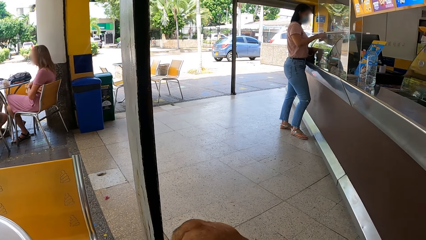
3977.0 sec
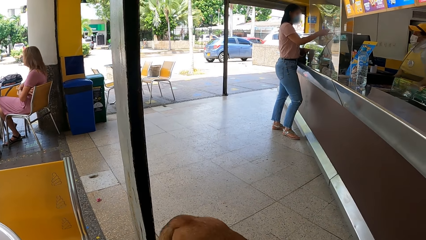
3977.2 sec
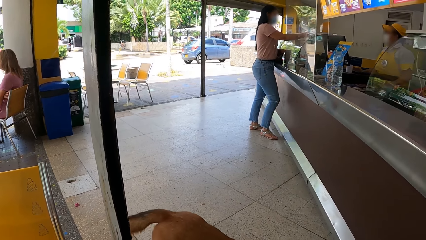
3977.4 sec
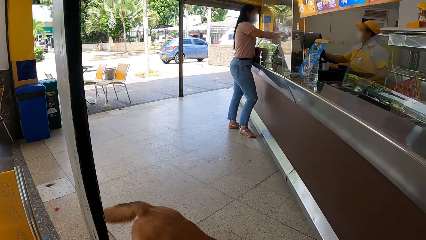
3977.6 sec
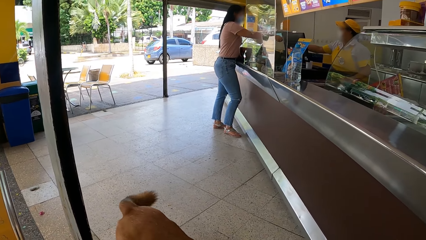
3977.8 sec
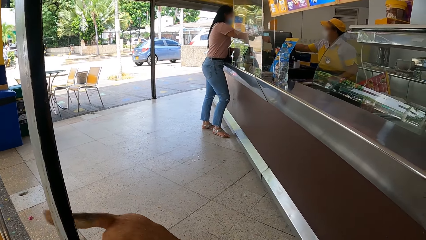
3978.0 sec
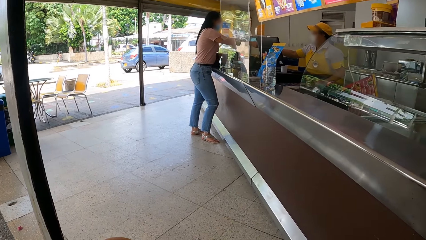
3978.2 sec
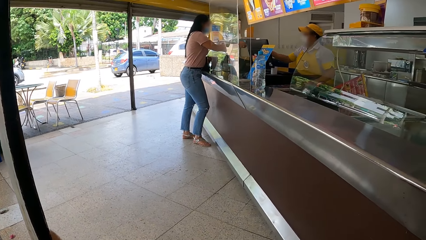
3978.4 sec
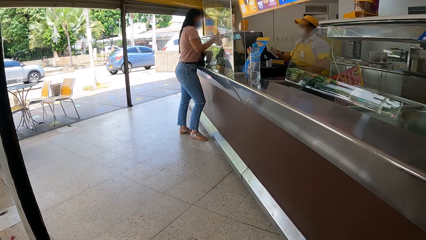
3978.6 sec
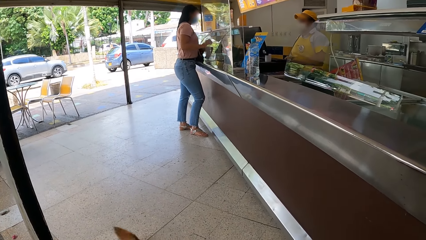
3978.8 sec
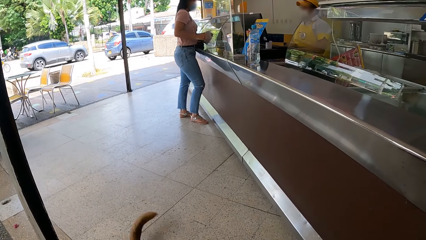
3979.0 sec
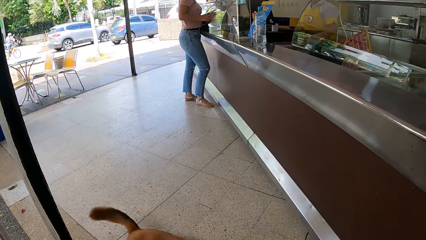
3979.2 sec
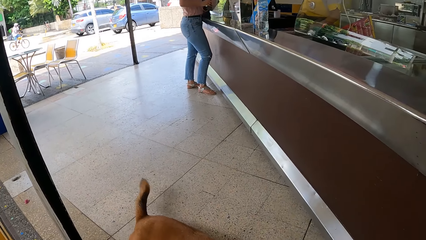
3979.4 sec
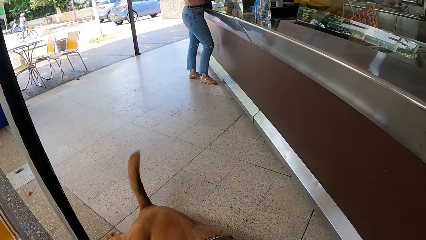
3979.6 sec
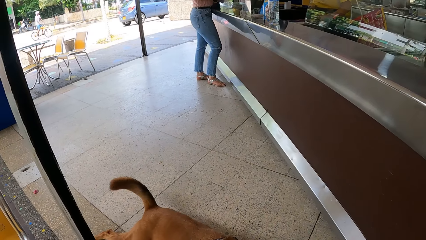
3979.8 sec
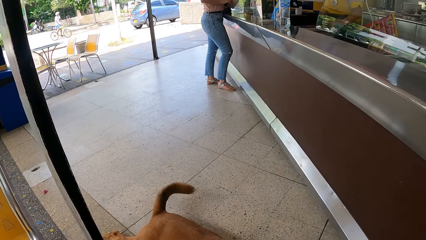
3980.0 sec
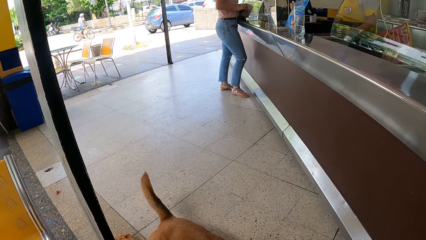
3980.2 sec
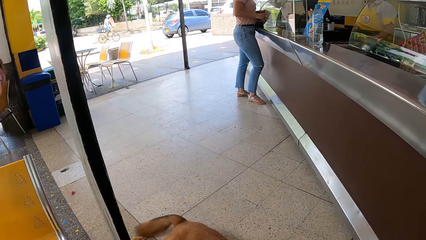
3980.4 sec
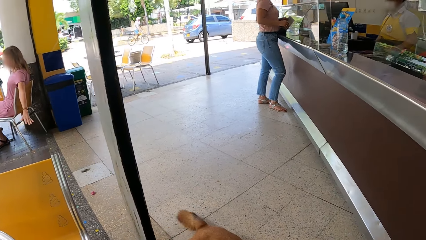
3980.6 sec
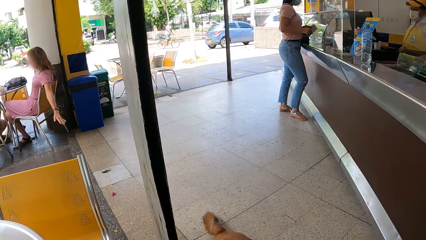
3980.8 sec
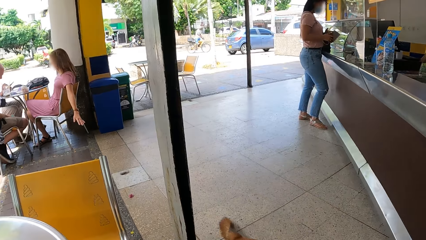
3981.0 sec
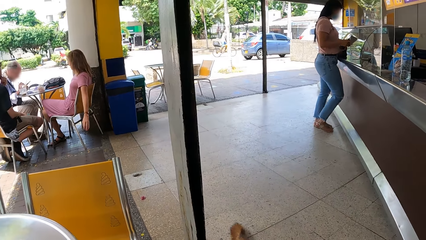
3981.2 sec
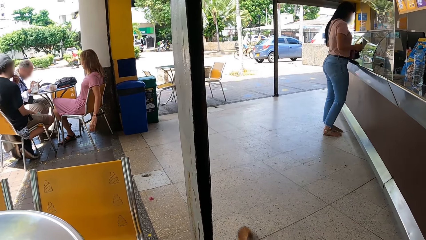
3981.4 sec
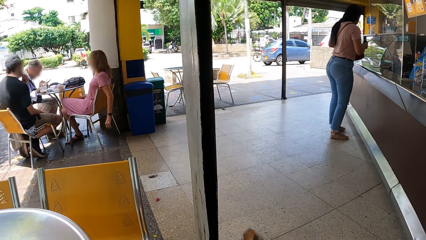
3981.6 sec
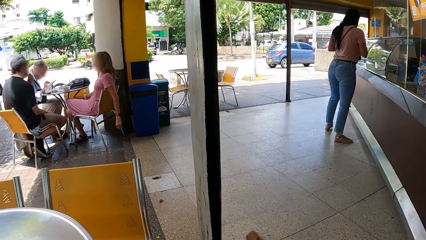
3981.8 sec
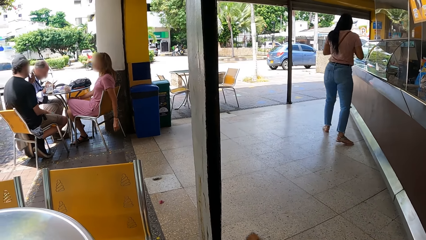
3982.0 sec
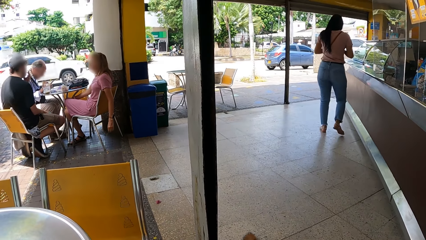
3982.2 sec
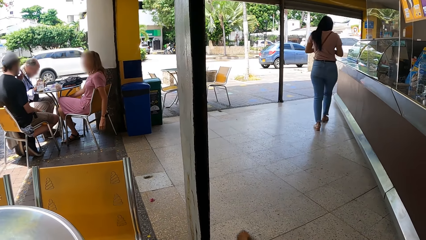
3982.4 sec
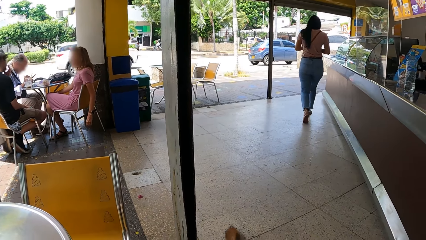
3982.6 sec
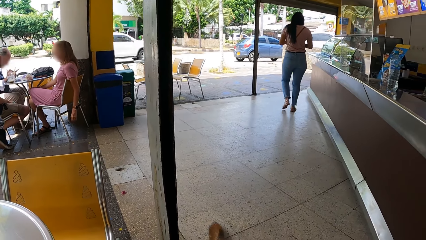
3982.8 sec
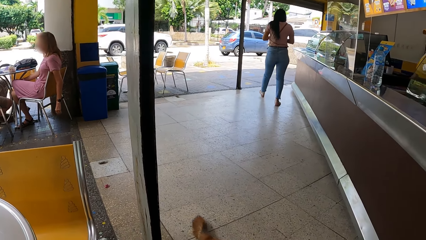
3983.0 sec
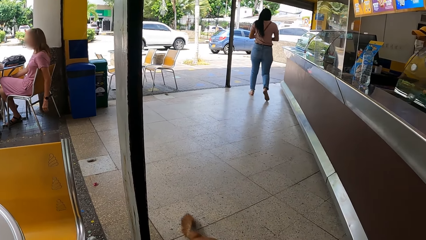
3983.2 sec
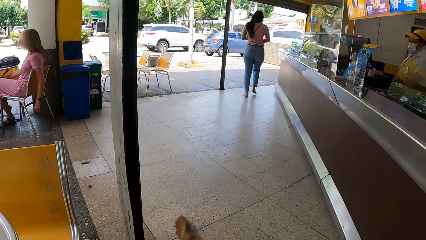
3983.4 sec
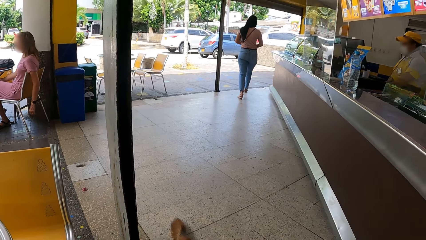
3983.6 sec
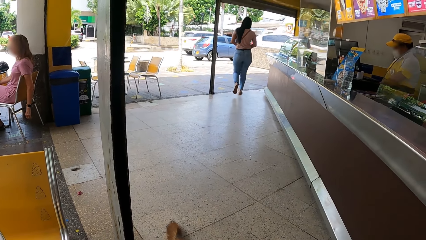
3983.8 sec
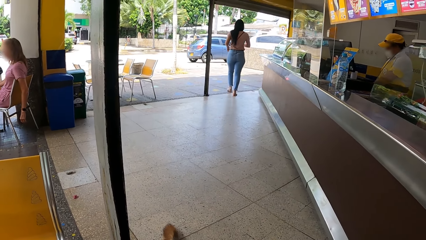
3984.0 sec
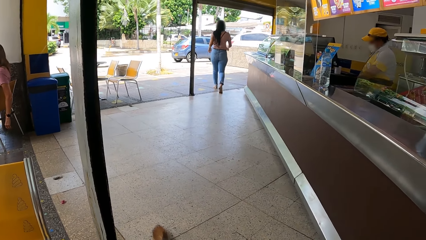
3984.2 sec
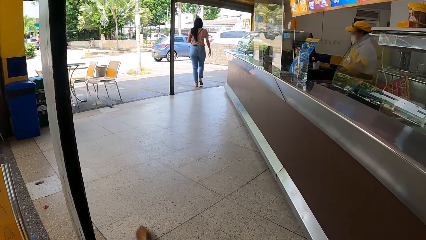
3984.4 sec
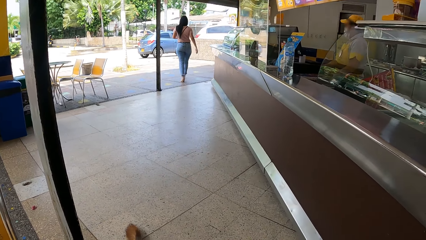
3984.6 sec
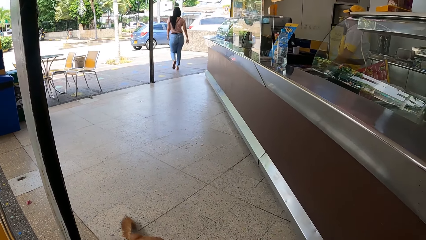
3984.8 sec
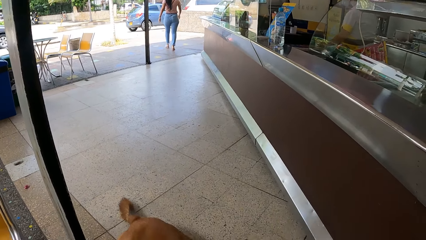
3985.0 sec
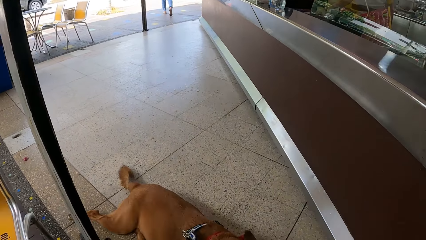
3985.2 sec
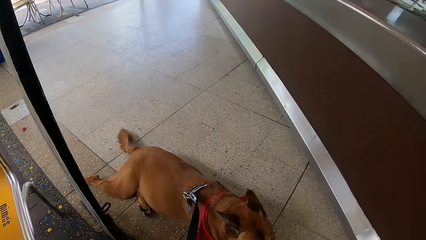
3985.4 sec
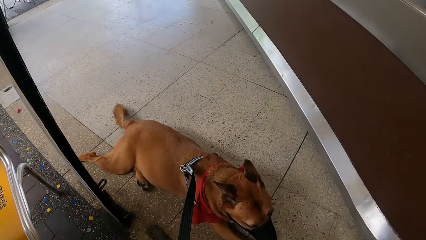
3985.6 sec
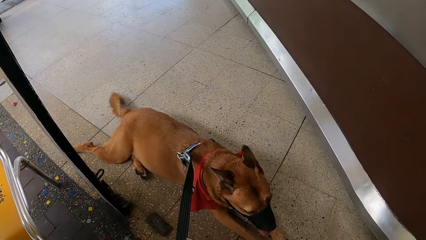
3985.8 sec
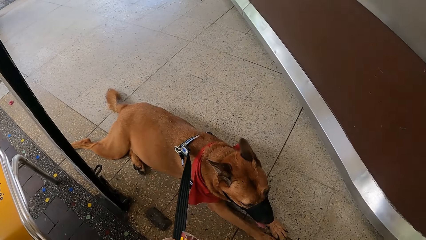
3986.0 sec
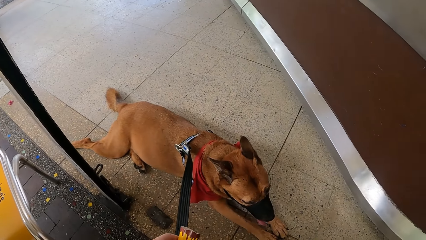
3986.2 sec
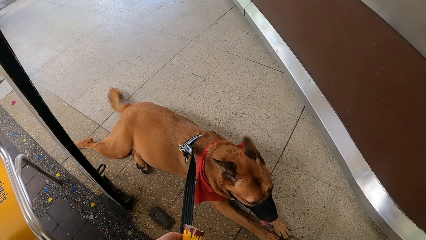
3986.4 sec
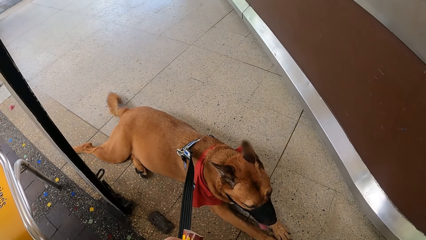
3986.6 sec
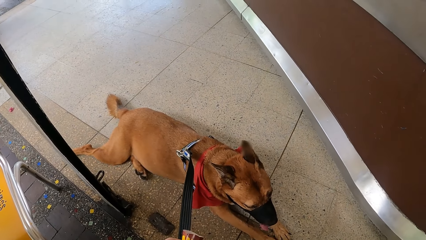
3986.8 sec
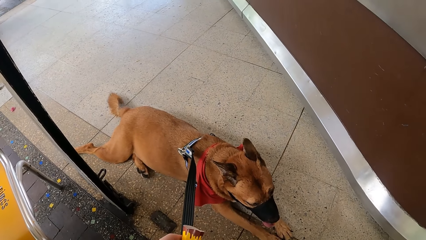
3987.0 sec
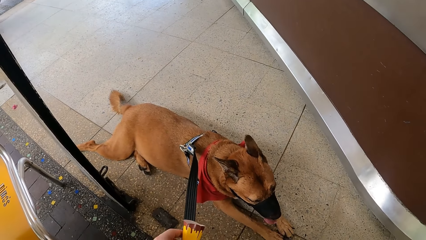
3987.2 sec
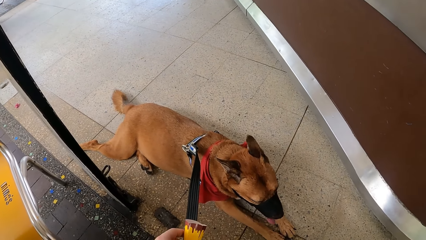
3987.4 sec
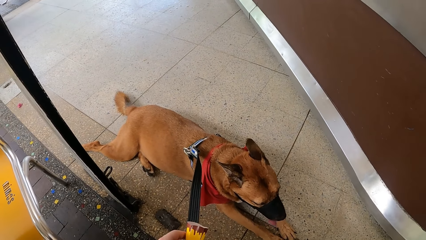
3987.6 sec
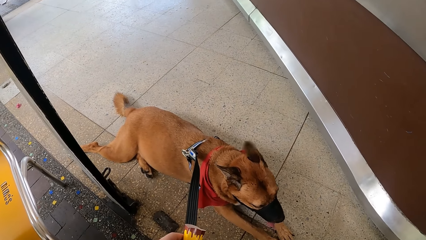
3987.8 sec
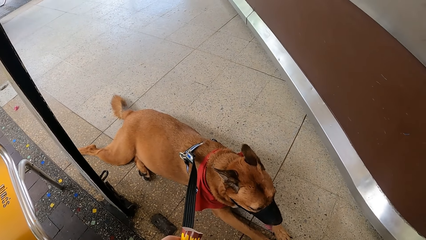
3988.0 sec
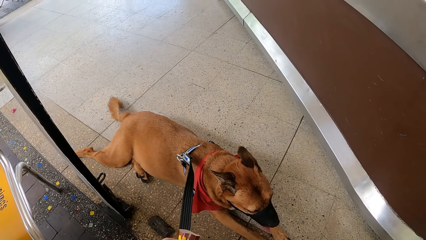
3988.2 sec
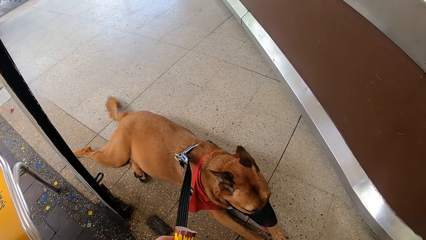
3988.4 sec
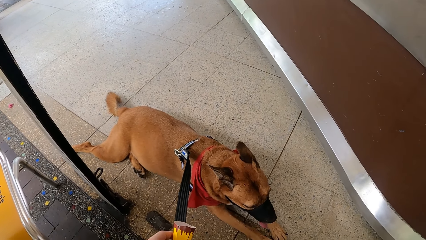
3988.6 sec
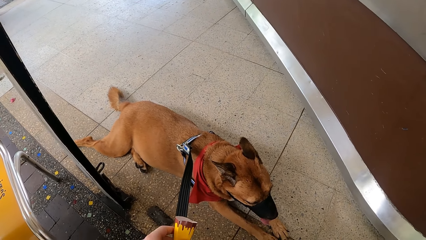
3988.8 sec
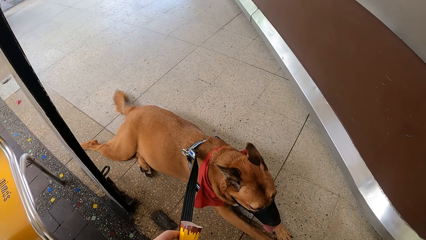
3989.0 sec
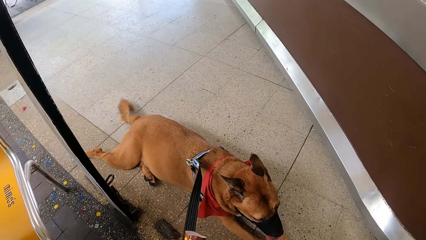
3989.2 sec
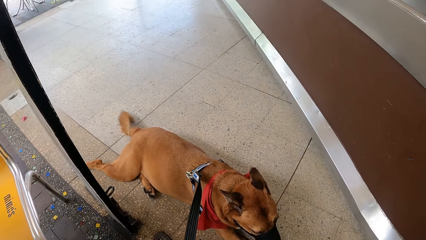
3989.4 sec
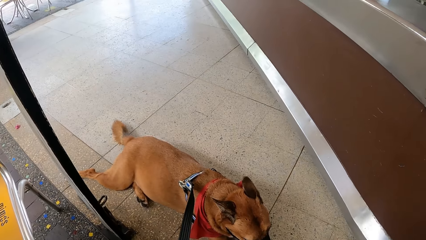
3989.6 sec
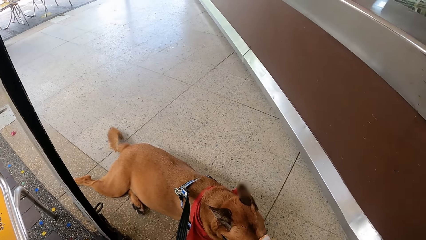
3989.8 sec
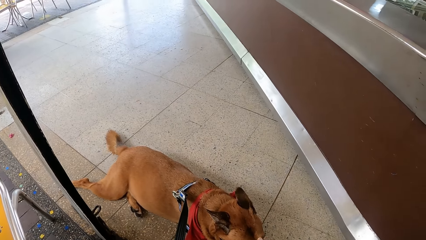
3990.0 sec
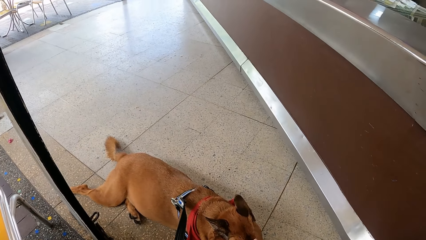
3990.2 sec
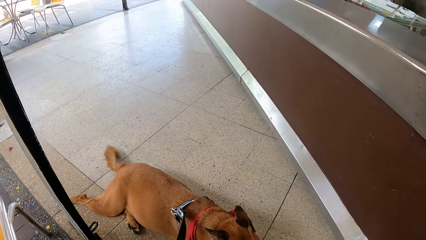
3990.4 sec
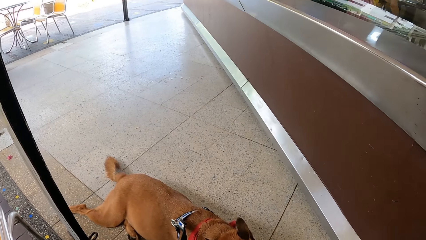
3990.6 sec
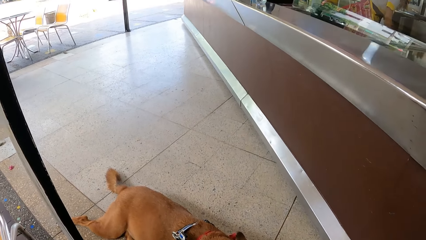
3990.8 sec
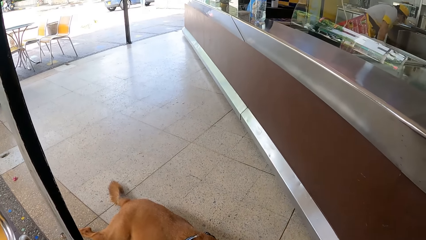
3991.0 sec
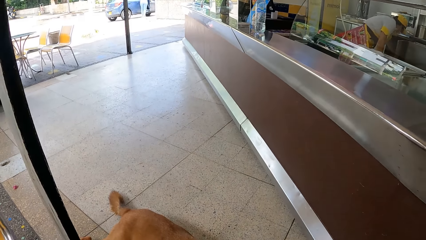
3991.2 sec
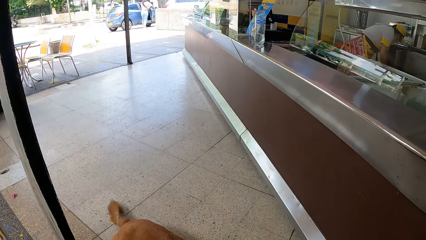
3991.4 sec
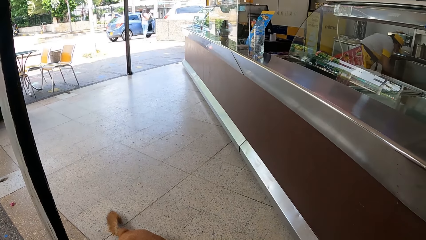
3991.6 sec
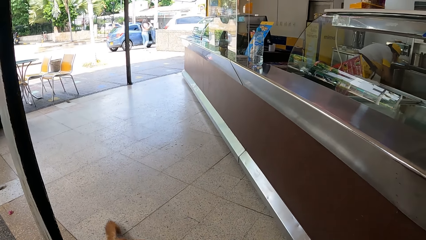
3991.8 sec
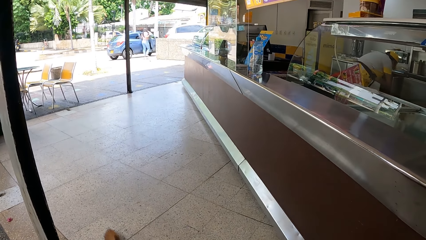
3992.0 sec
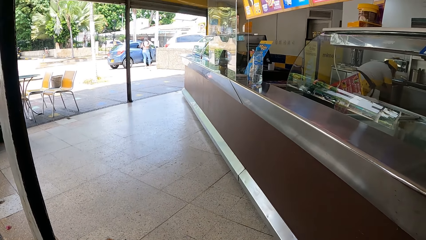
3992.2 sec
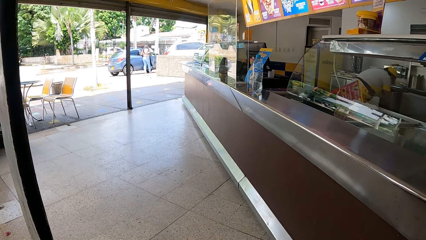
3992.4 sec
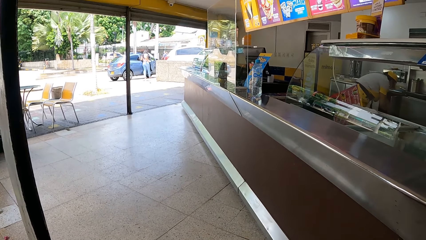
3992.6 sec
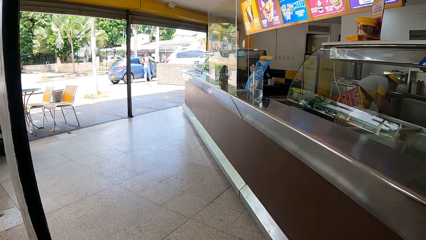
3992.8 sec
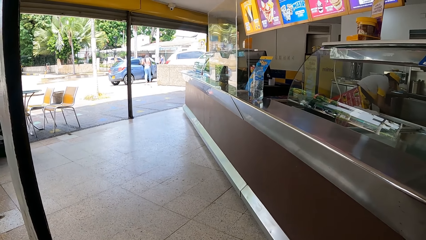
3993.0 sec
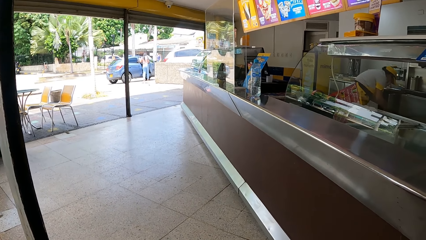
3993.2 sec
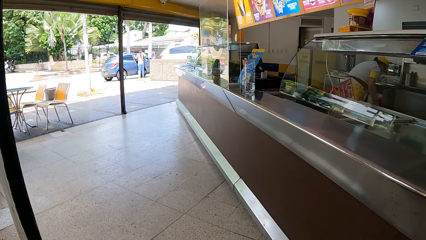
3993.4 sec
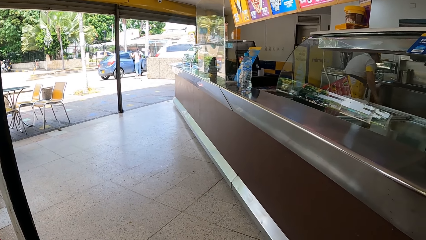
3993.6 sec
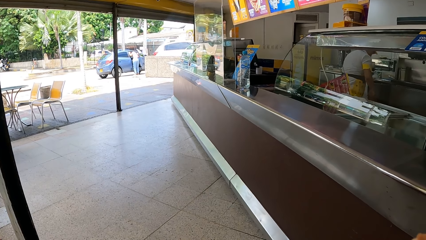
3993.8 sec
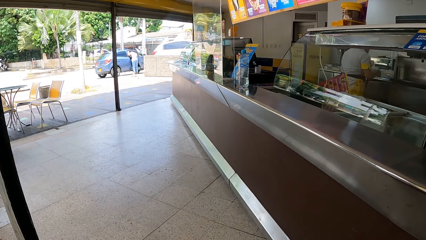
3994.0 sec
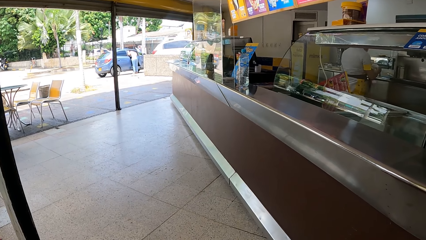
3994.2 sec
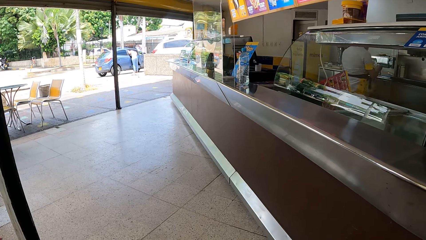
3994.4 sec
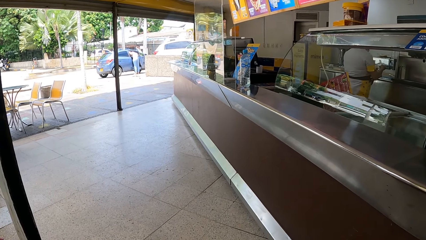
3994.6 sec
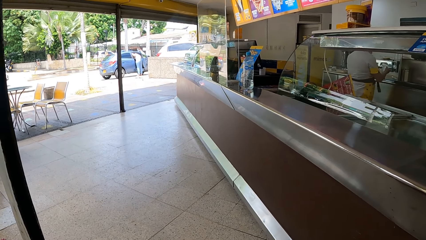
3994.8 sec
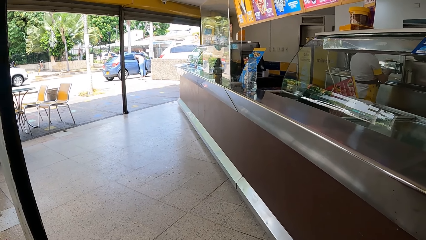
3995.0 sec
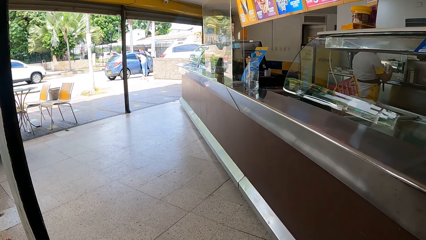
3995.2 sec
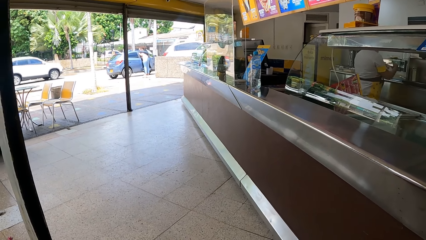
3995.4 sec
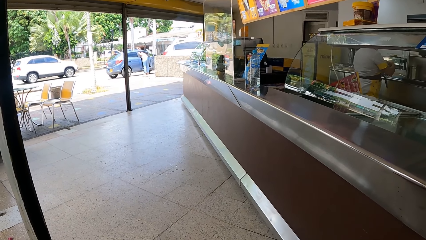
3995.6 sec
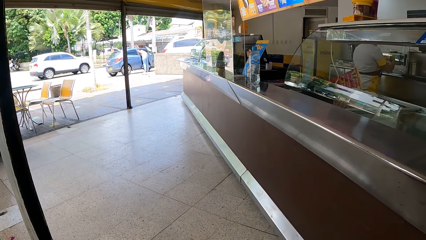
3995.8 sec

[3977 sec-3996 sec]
The camera wearer plays with the pet. They look at the pet. They look around.
